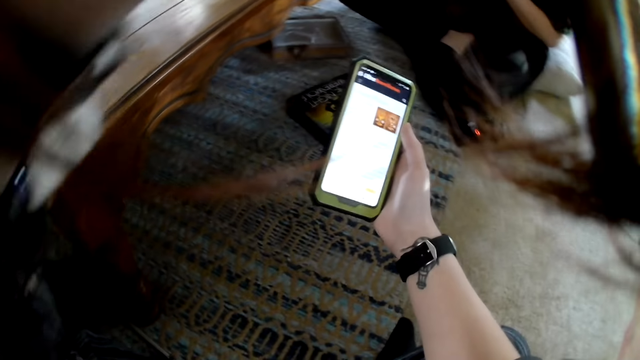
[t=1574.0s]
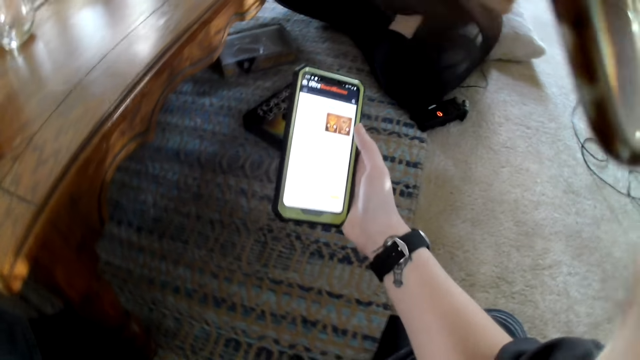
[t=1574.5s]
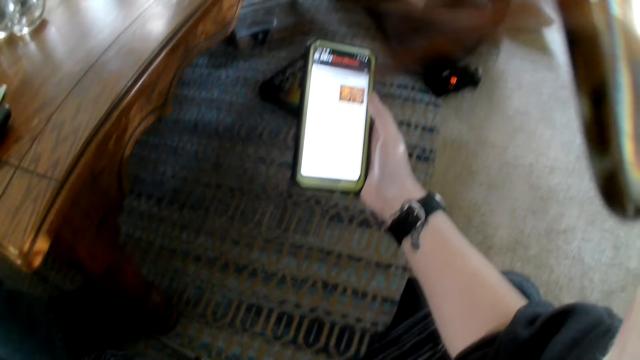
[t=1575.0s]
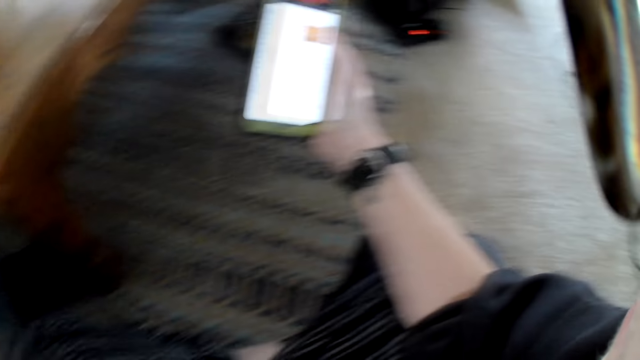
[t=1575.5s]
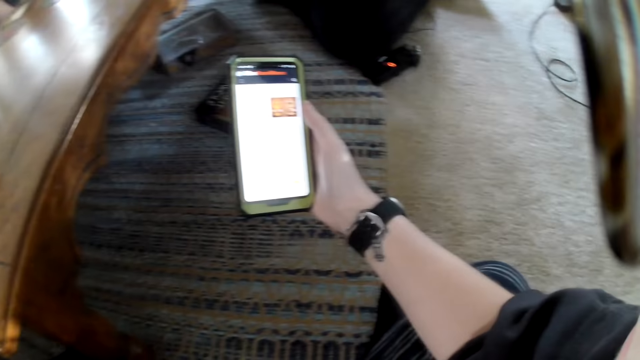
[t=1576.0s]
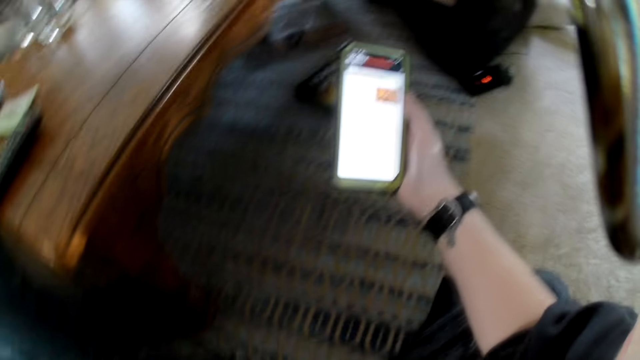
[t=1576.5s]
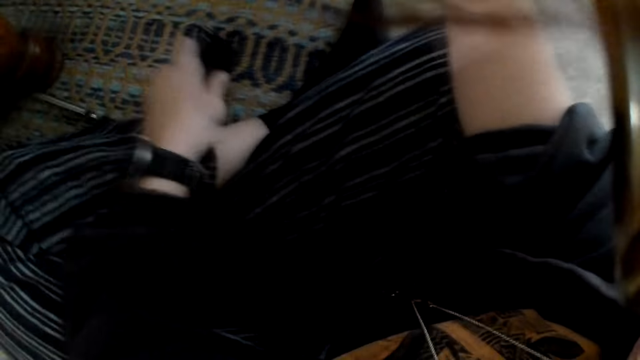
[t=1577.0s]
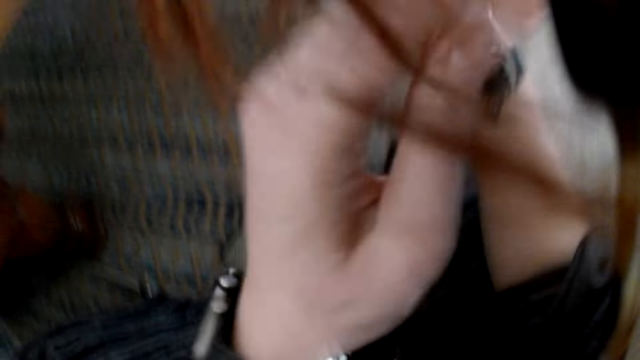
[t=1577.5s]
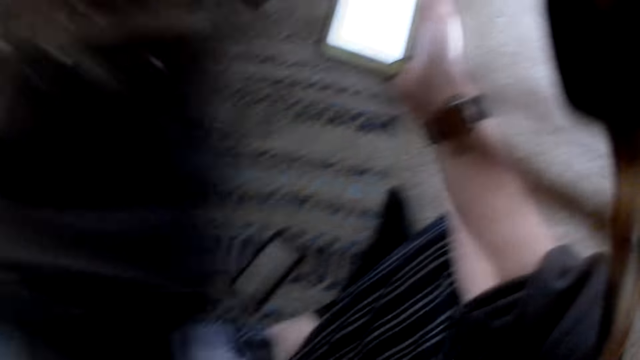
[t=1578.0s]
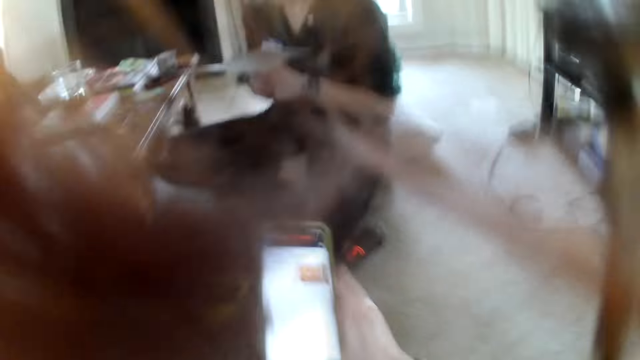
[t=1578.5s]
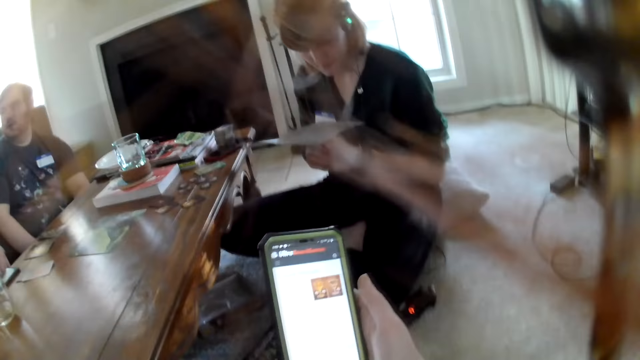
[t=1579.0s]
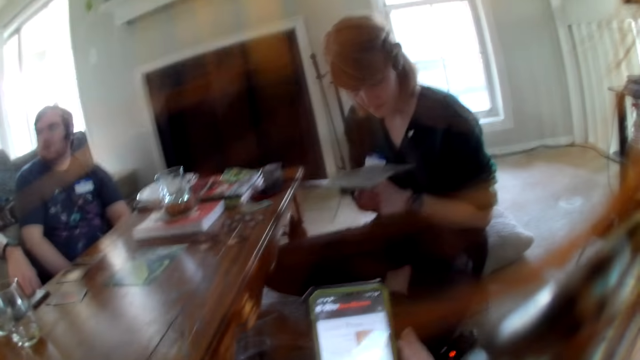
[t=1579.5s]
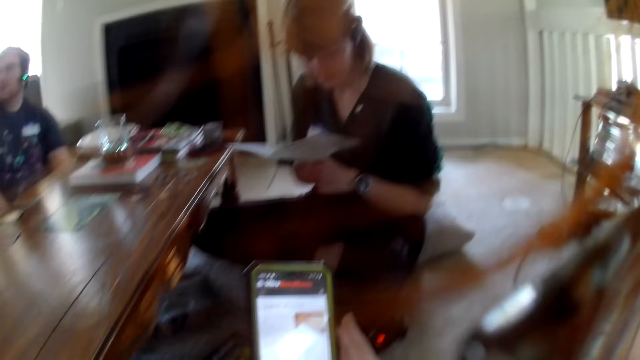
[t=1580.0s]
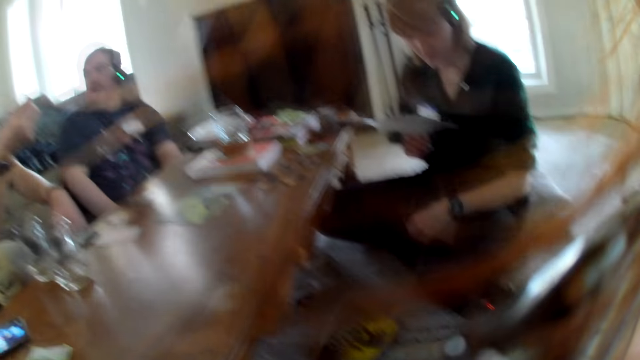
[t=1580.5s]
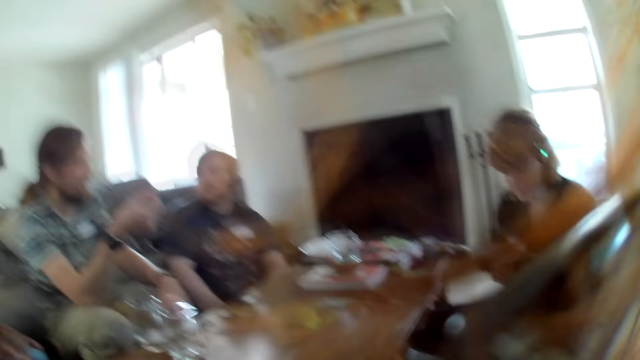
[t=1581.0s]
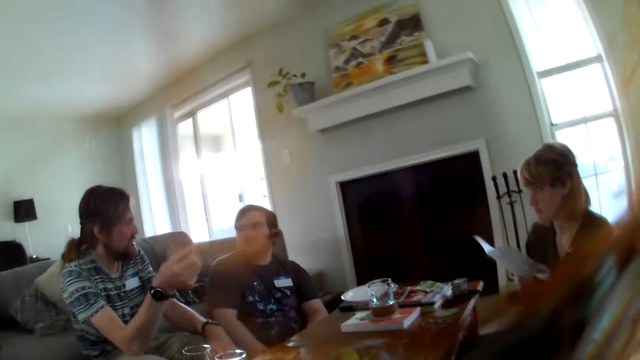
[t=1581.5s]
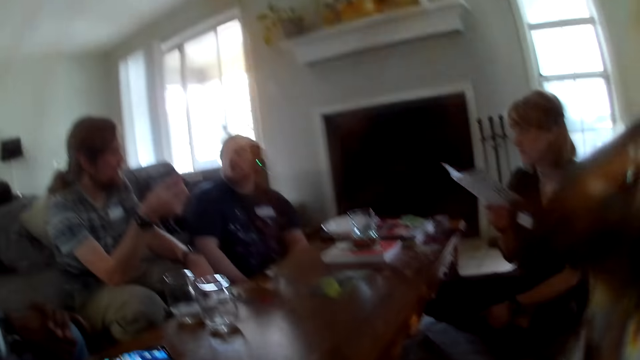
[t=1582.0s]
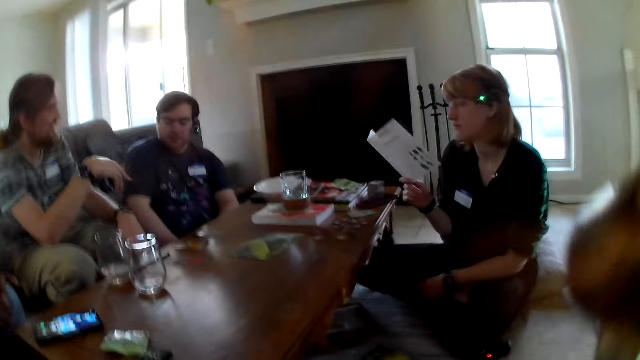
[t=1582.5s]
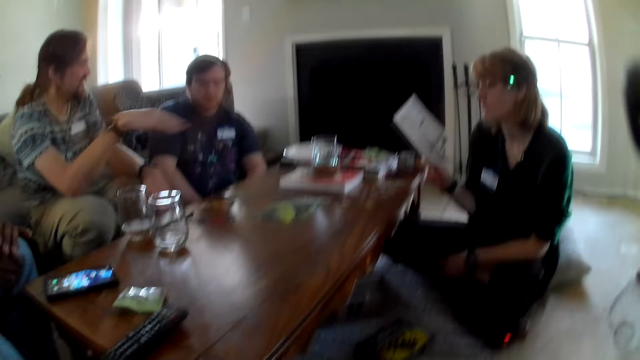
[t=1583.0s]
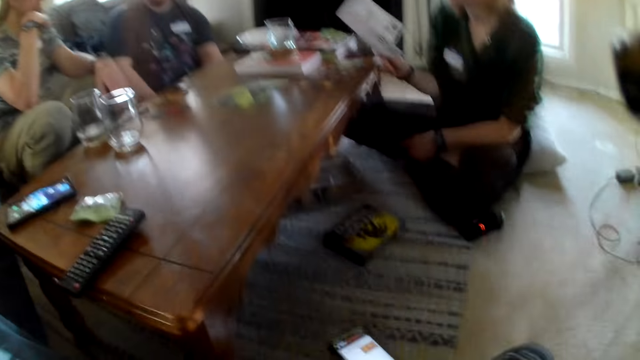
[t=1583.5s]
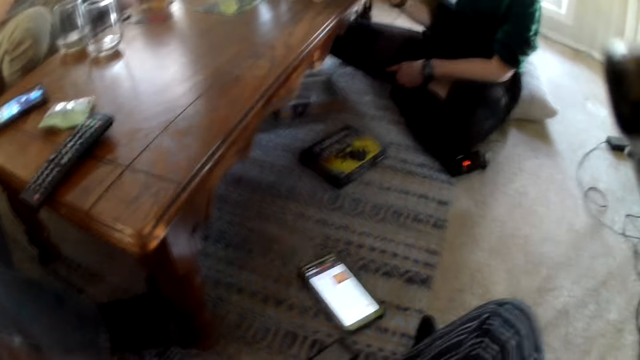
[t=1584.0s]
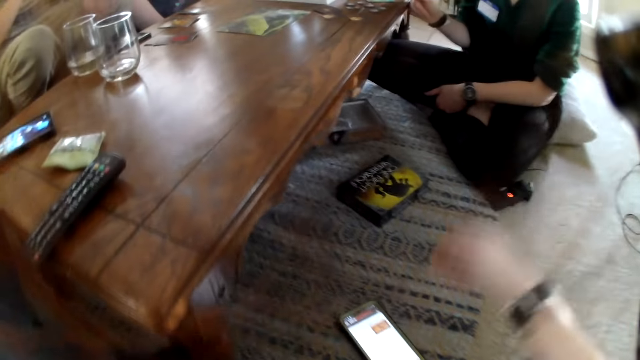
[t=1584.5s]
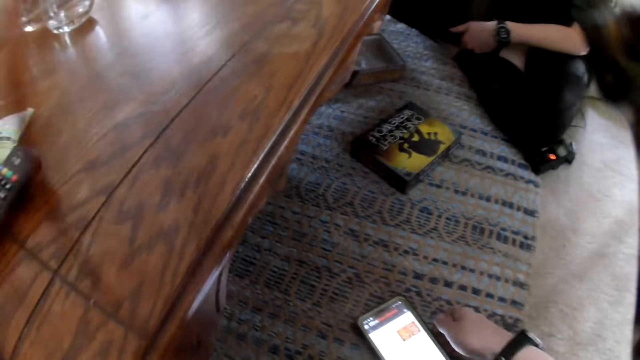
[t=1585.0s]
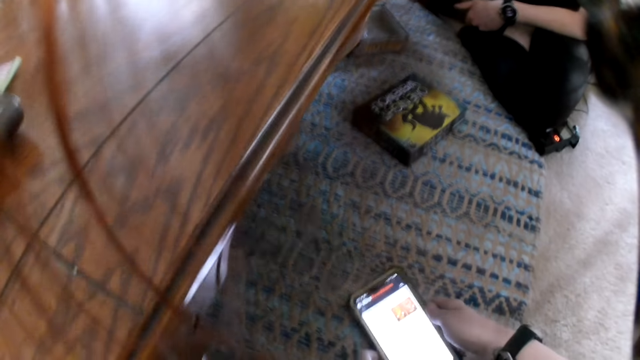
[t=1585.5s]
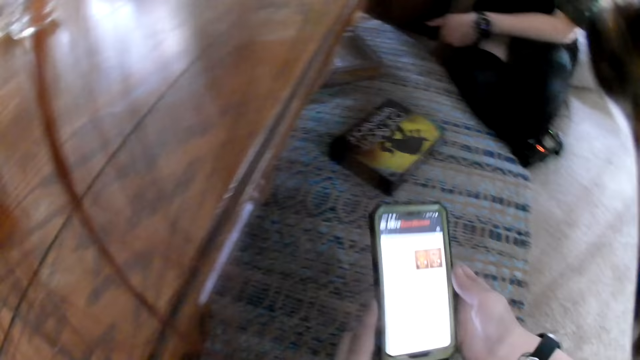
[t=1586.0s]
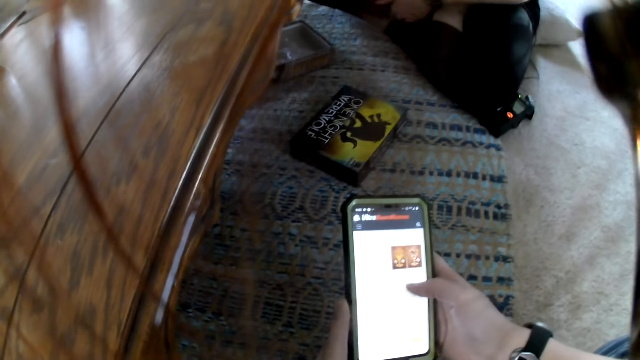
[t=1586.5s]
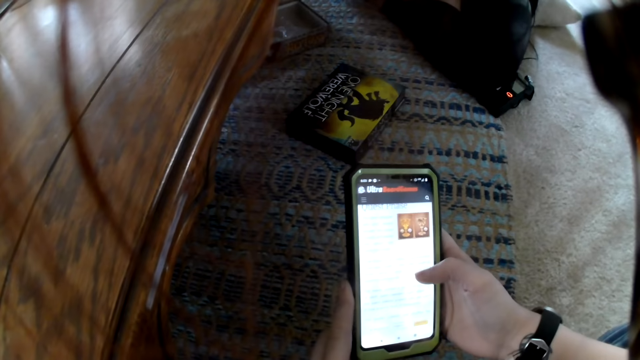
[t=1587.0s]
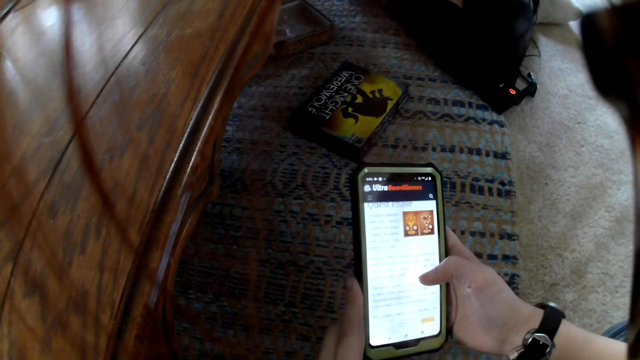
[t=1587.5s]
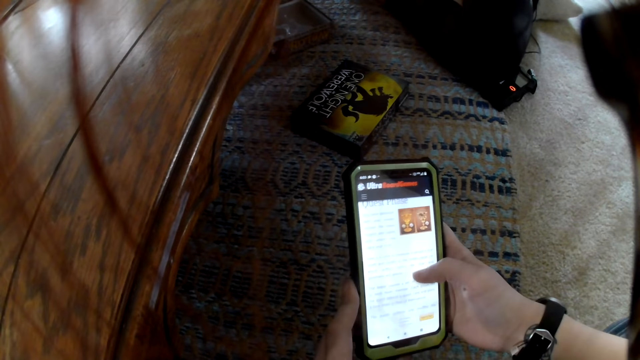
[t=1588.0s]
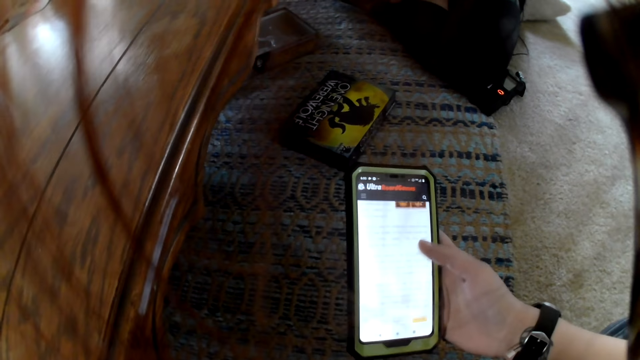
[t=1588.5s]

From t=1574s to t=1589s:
The man interacts with another man. The camera wearer drops the snuff or hookah pen in her left hand on the floor. She adjusts her hair with her left hand. She operates the phone. A person looks at a book. Another person looks at a third person. The third person talks to the second person. The woman holds a paper with her right hand. The camera wearer picks the phone from the floor with her right hand. She operates the phone with her right hand. The woman interacts with the other man.

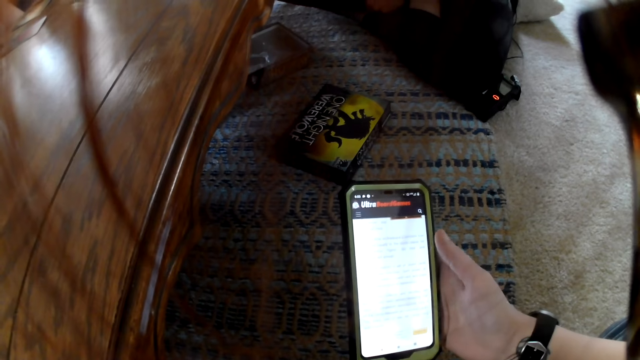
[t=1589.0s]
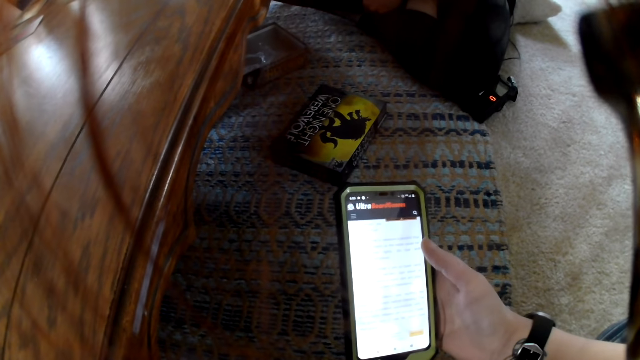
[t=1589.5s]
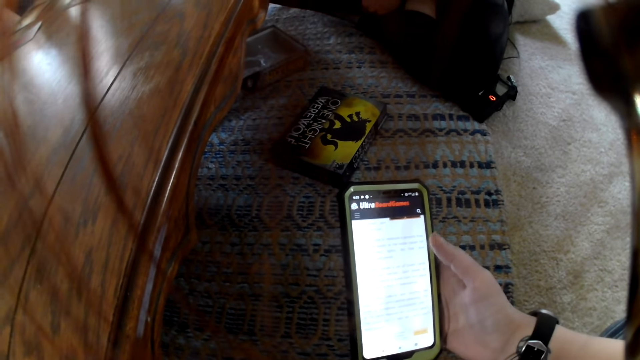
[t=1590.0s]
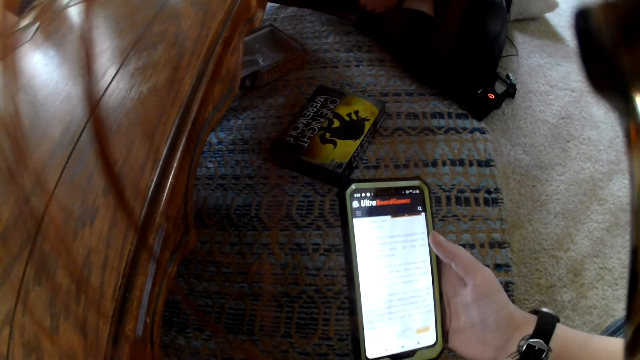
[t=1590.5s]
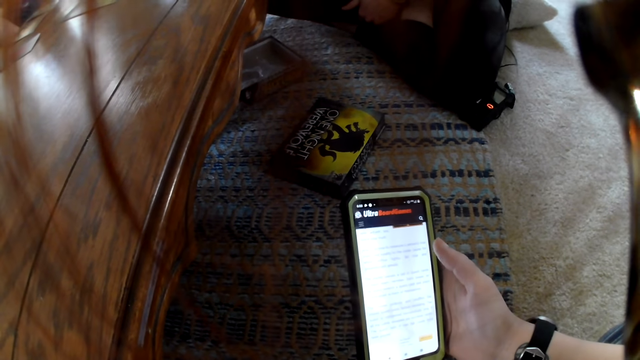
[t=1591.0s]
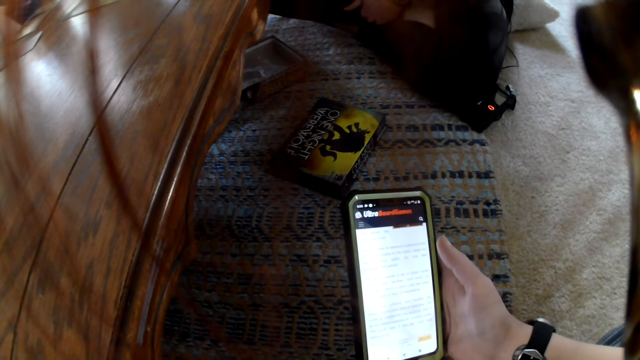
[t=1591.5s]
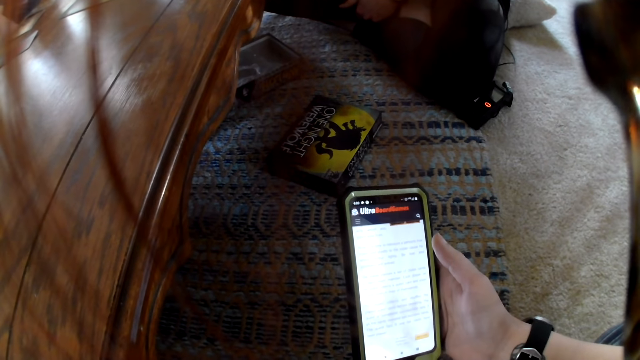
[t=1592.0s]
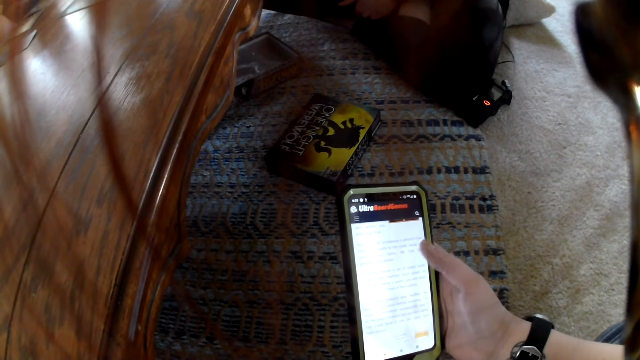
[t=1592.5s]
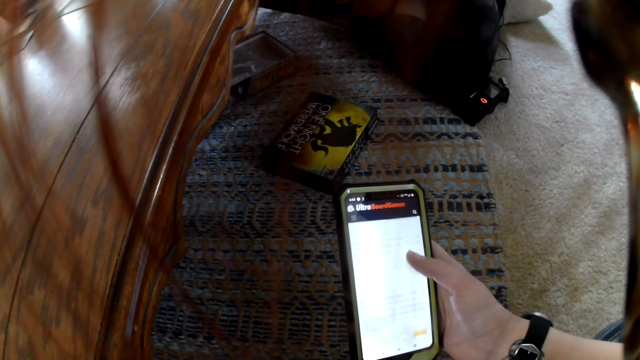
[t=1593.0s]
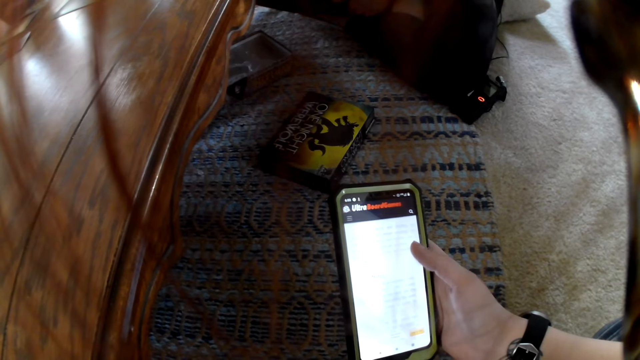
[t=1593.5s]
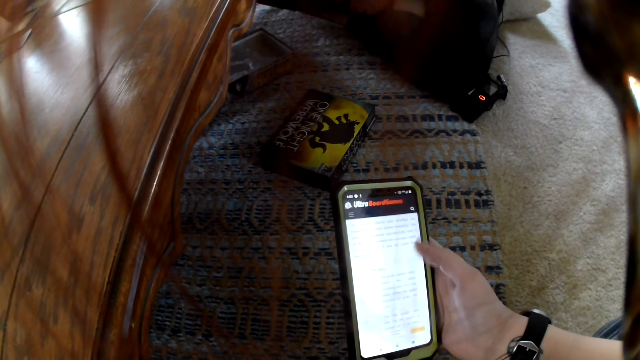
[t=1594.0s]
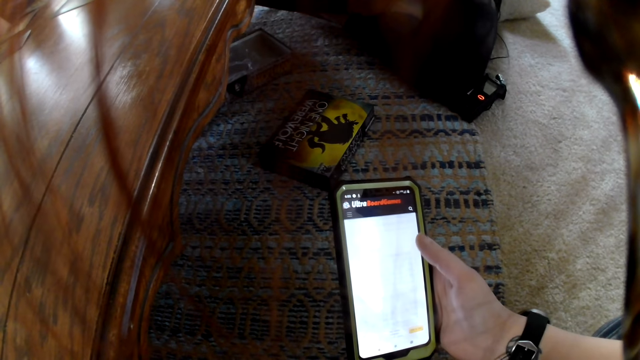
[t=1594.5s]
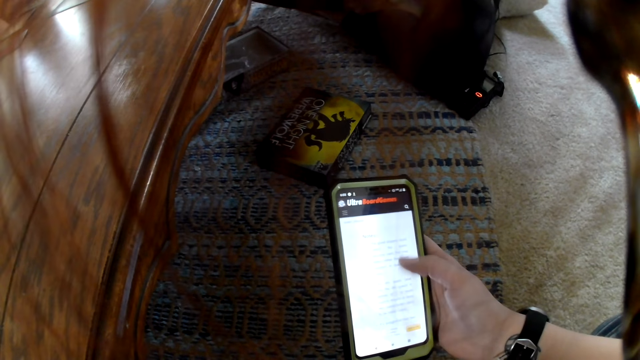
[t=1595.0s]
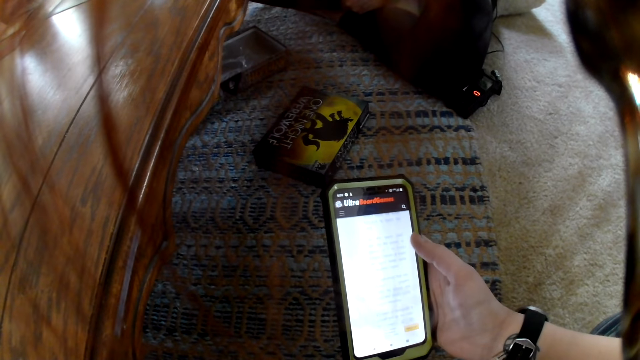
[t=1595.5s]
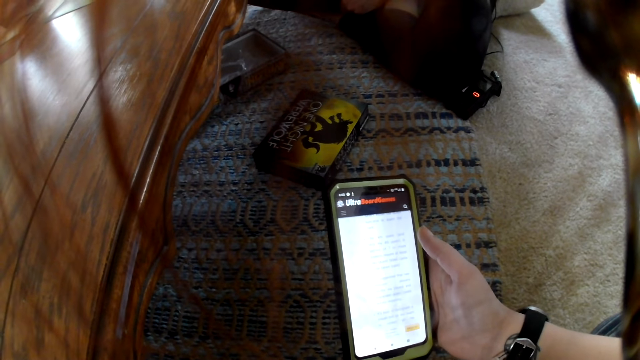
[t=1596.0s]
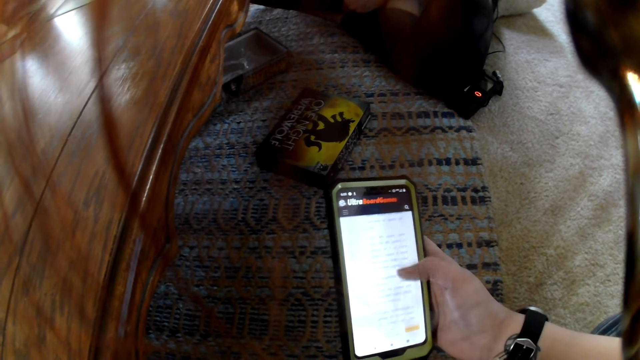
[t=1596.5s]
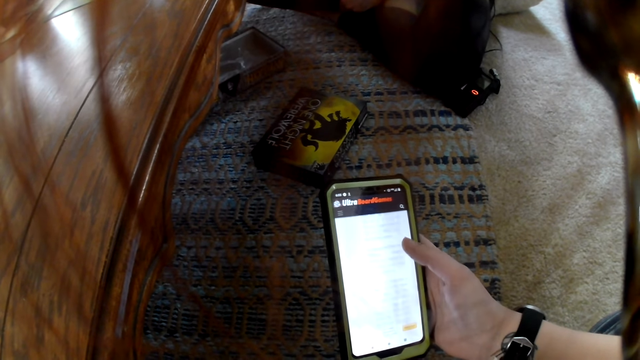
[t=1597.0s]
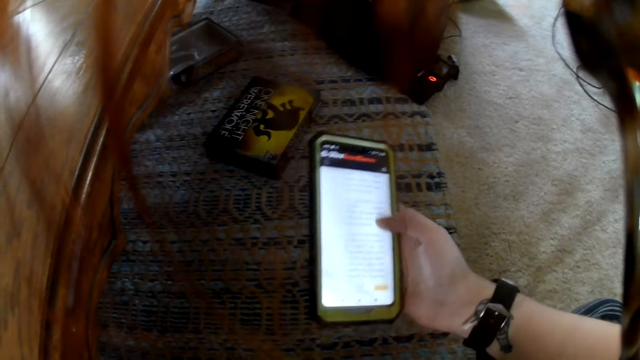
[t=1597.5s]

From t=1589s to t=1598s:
The man interacts with the camera wearer and others.
